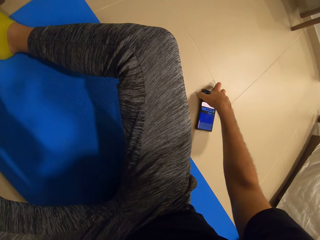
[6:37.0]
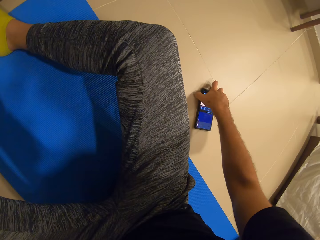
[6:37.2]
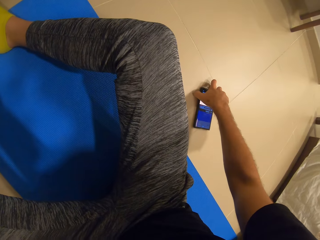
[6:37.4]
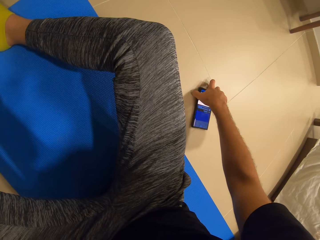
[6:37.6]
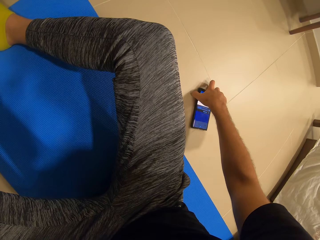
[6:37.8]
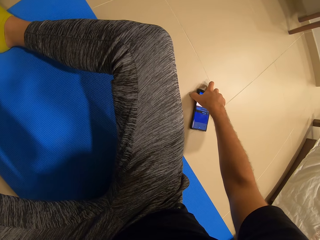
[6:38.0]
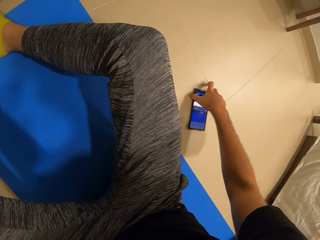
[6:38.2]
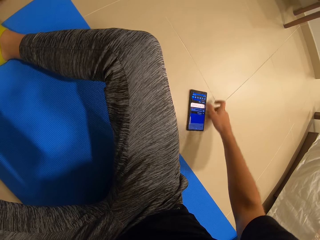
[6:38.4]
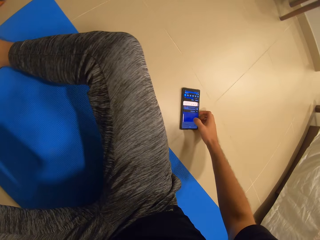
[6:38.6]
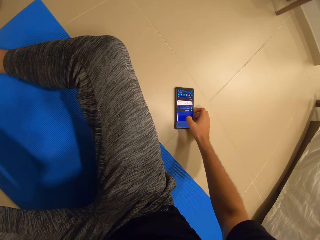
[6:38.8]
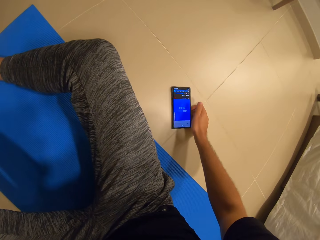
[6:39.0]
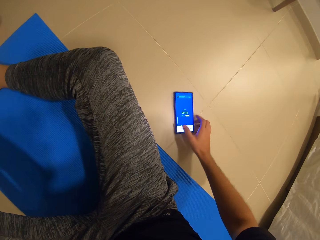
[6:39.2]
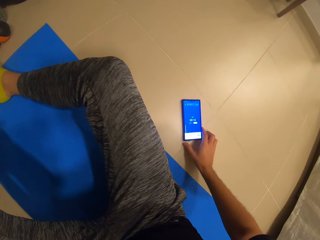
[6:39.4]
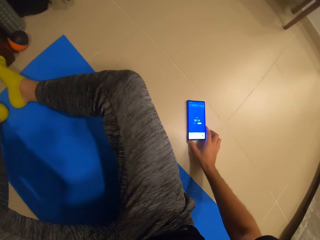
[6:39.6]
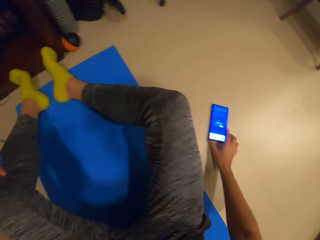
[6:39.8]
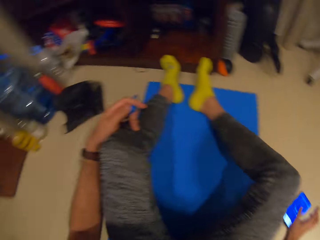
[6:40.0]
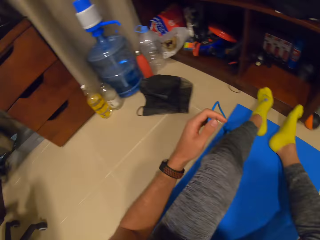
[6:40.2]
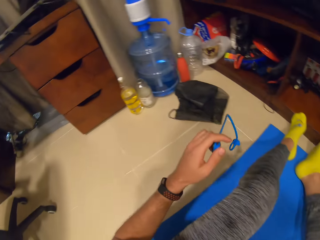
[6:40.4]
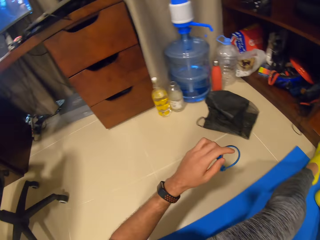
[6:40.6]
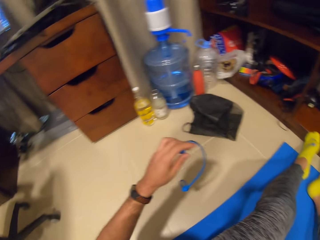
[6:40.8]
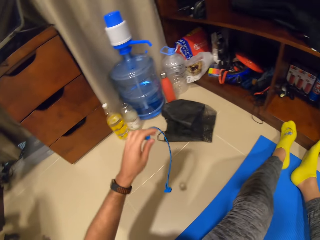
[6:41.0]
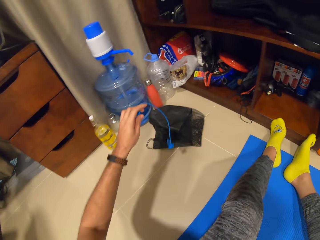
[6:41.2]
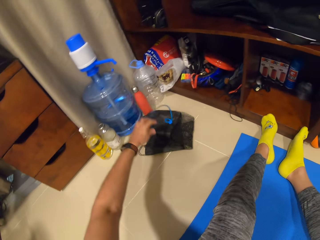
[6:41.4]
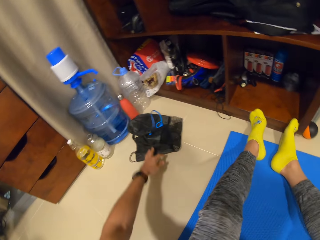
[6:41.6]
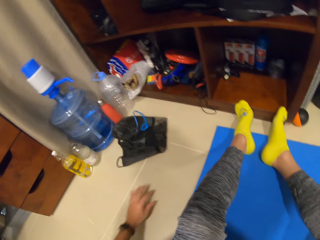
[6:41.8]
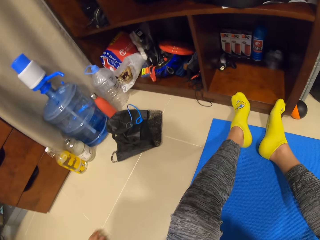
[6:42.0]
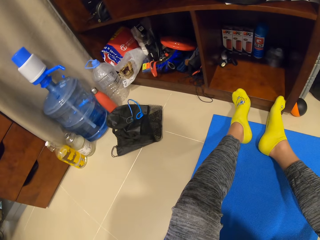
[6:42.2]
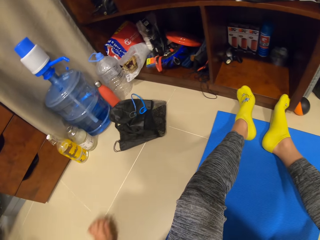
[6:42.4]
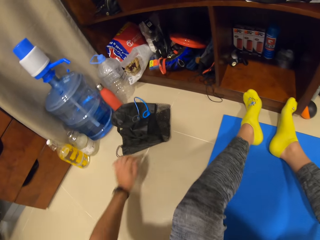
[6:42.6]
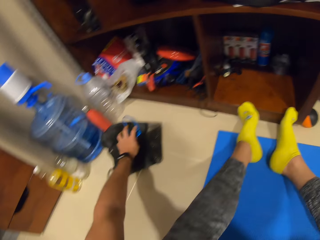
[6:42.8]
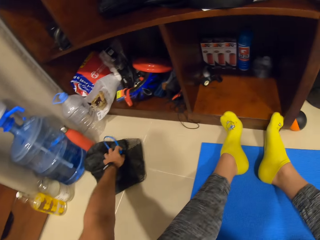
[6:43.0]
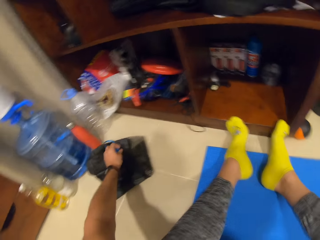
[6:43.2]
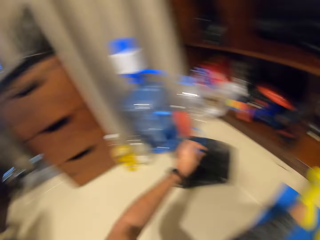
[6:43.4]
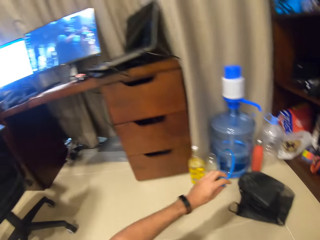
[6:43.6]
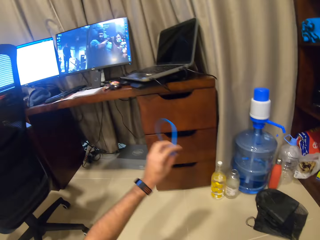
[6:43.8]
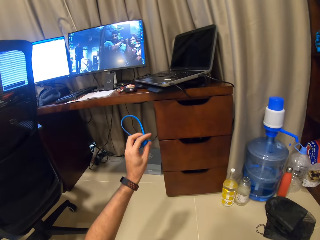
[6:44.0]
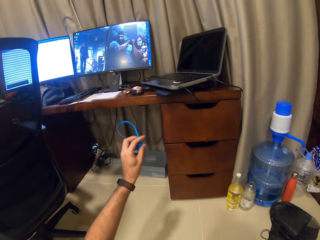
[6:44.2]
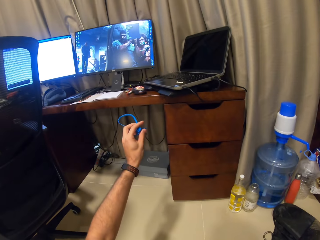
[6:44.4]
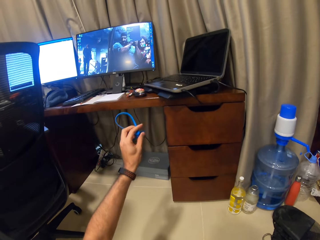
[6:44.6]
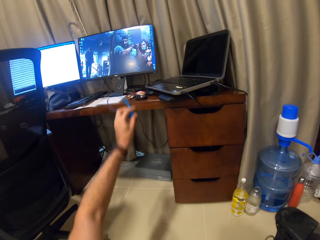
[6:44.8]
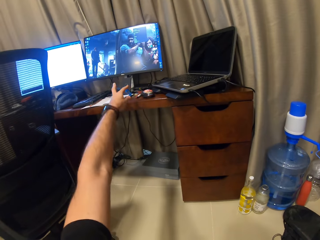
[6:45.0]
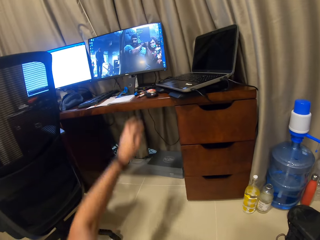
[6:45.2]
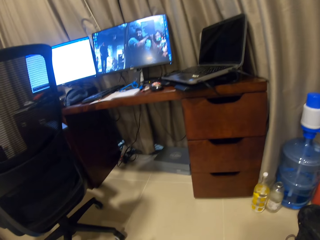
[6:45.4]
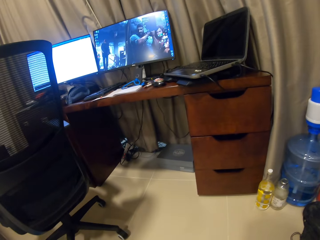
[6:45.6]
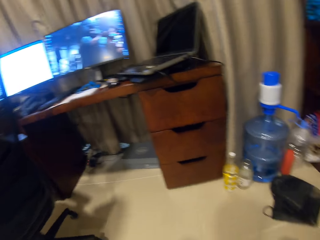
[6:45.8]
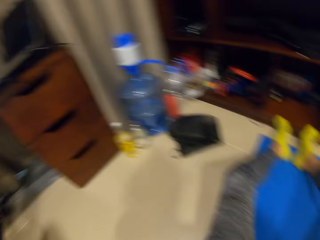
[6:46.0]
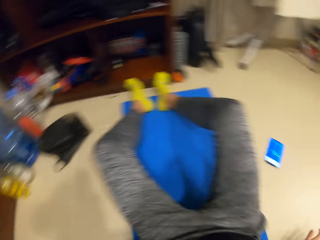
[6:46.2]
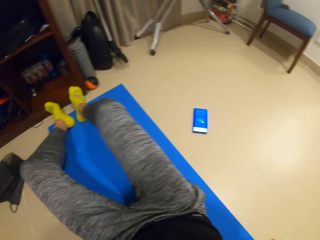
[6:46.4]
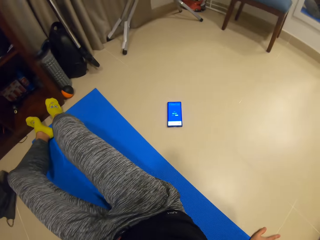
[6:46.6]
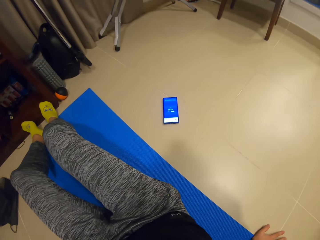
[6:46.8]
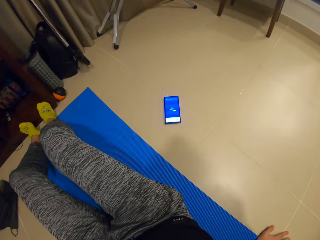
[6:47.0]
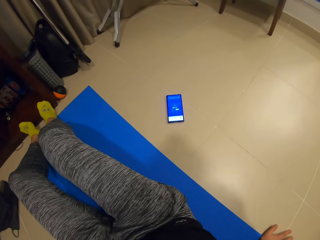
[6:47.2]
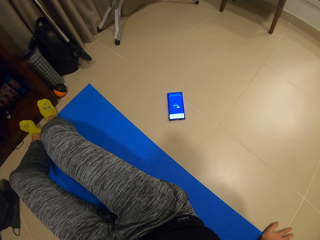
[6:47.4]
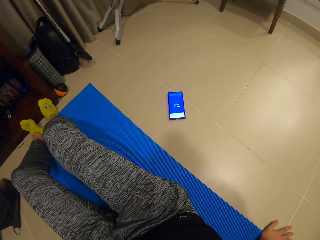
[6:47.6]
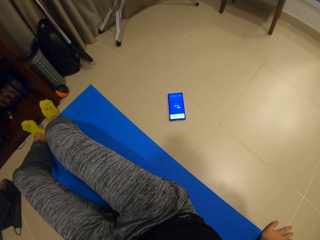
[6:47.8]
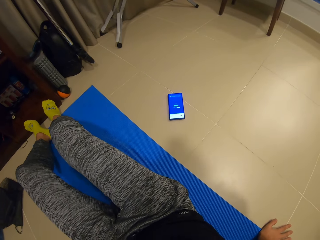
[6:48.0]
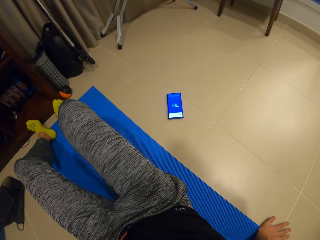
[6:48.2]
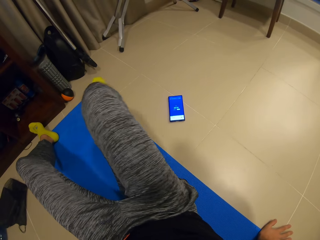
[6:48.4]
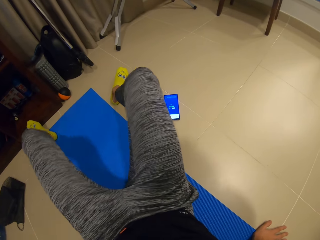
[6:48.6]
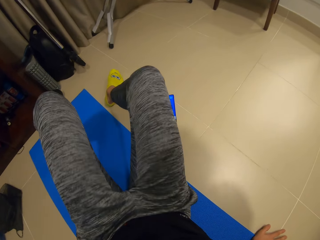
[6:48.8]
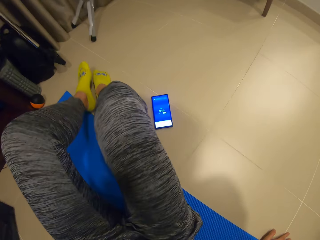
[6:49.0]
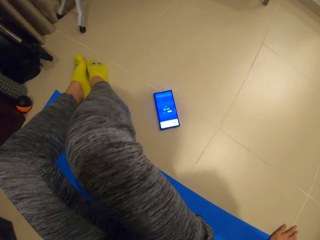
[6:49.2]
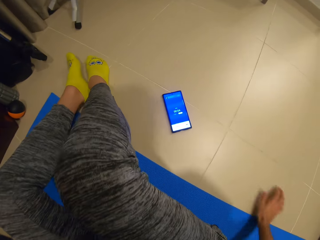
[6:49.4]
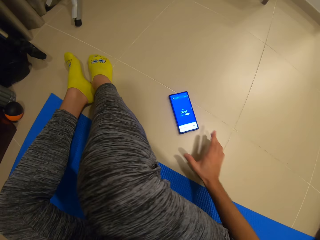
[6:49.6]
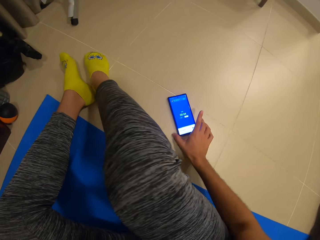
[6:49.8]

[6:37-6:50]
The camera wearer moves the phone on the floor with his right hand. He turns around. He holds earphones. He drops an earphone on a bag with his left hand. He looks around. He picks up the earphone on the bag with his left hand. He throws the earphone on a table with his left hand. He looks around. He puts the earphones on the table. He looks around. He moves his leg. He looks around. He moves around the gym mat.

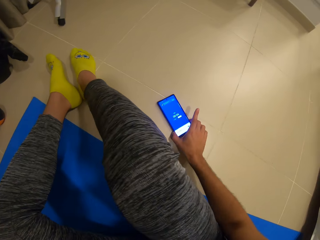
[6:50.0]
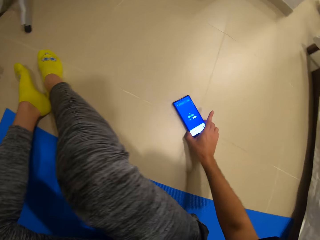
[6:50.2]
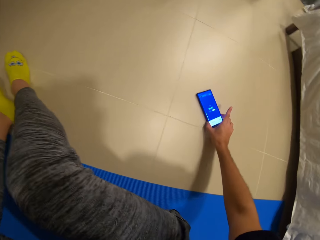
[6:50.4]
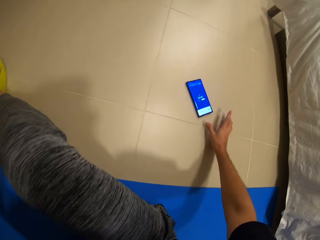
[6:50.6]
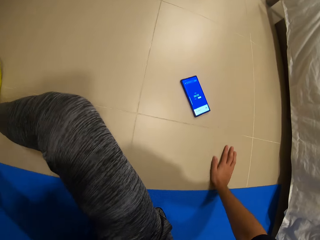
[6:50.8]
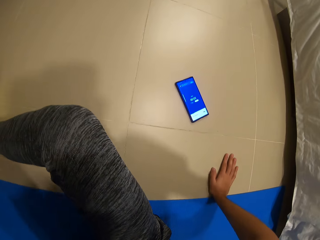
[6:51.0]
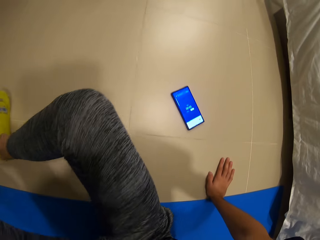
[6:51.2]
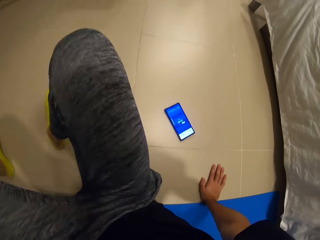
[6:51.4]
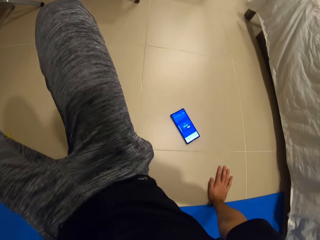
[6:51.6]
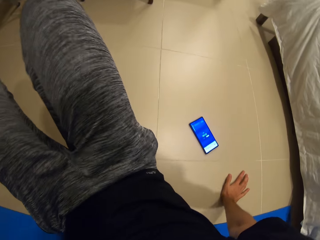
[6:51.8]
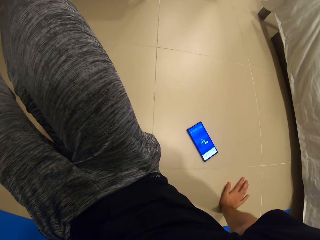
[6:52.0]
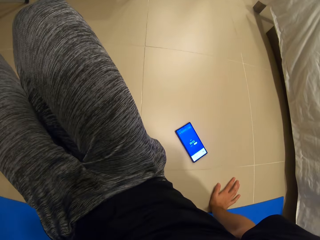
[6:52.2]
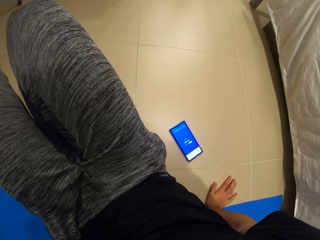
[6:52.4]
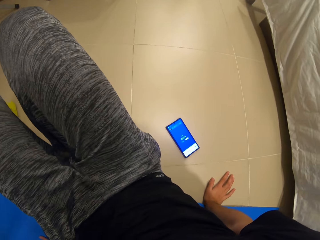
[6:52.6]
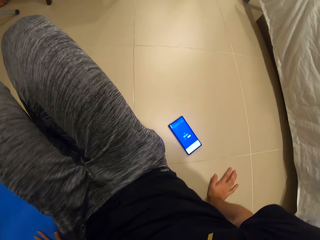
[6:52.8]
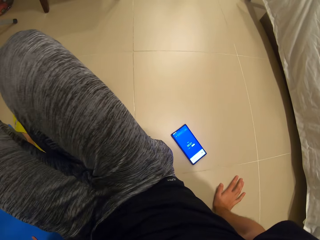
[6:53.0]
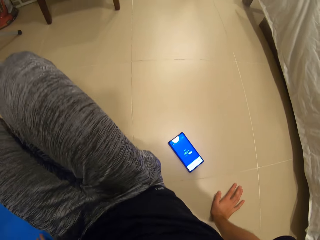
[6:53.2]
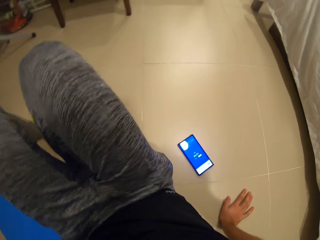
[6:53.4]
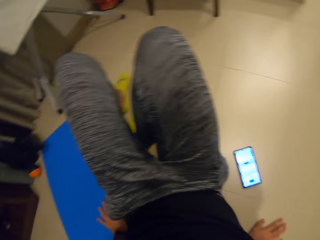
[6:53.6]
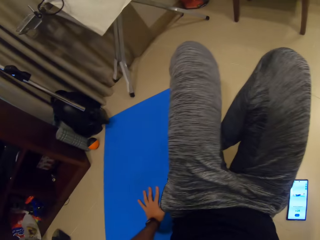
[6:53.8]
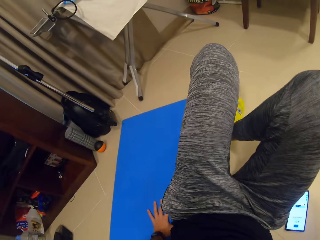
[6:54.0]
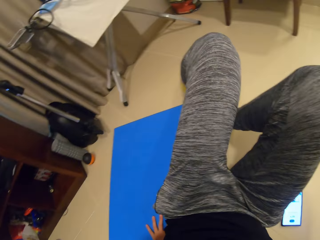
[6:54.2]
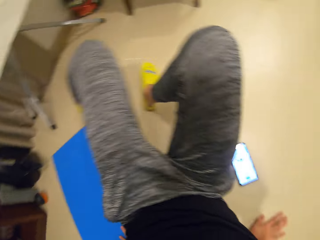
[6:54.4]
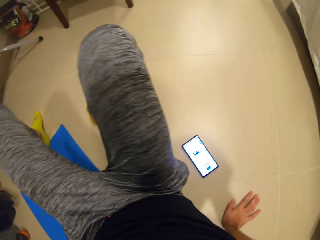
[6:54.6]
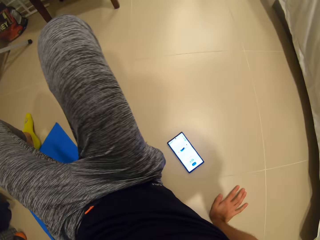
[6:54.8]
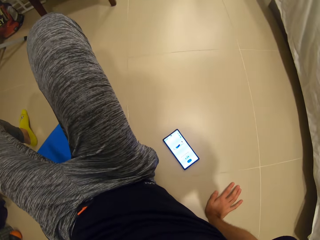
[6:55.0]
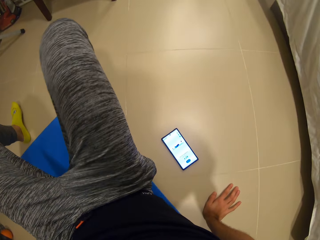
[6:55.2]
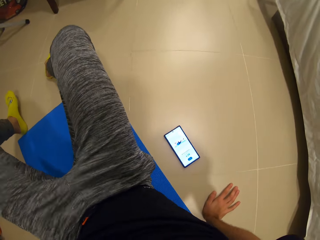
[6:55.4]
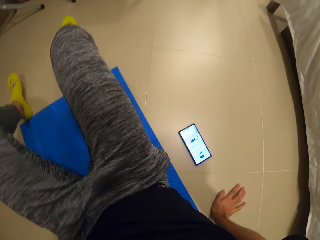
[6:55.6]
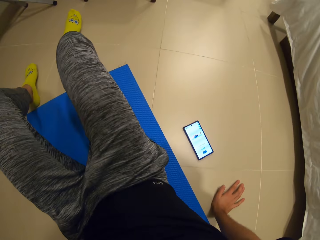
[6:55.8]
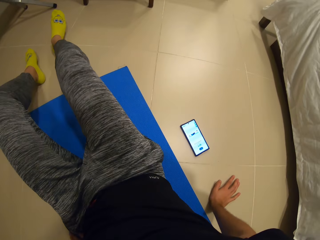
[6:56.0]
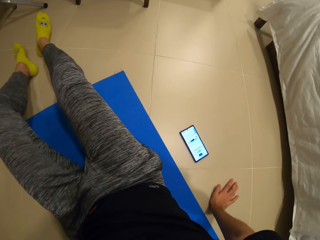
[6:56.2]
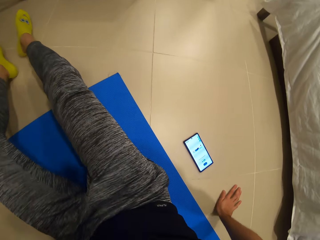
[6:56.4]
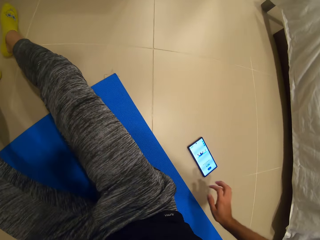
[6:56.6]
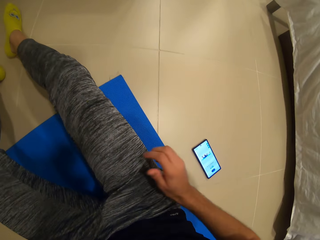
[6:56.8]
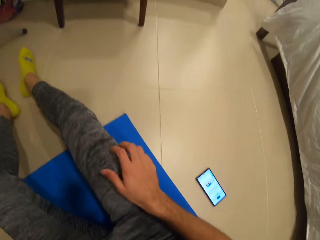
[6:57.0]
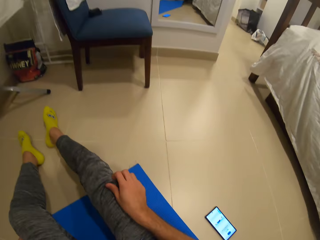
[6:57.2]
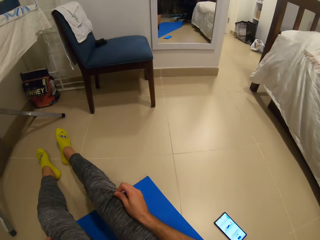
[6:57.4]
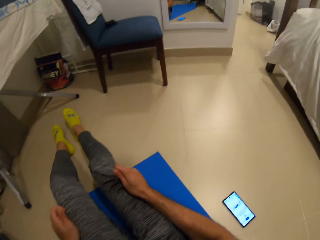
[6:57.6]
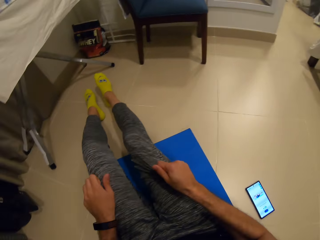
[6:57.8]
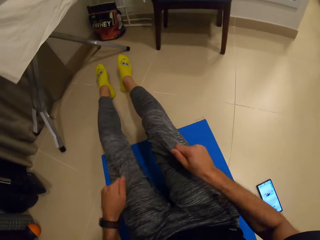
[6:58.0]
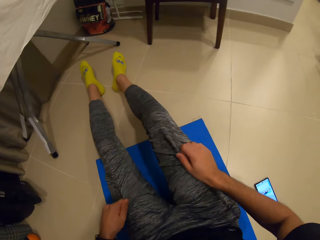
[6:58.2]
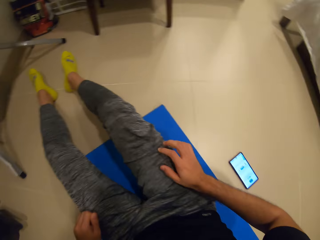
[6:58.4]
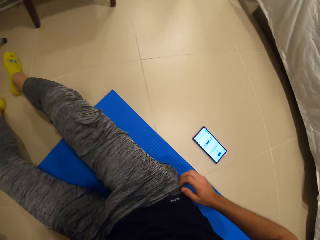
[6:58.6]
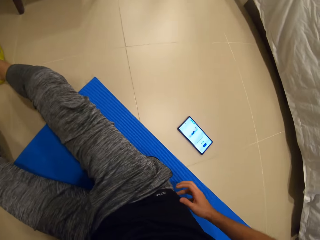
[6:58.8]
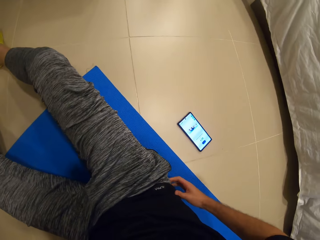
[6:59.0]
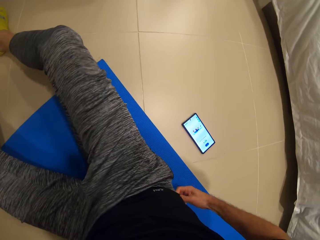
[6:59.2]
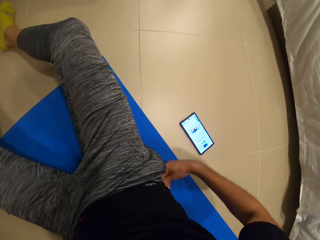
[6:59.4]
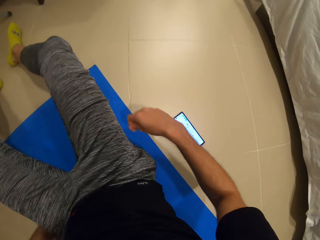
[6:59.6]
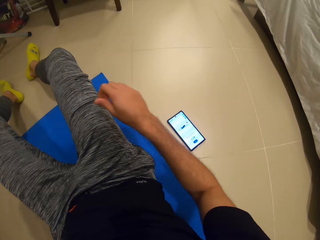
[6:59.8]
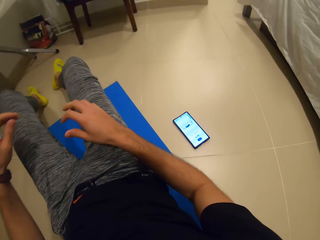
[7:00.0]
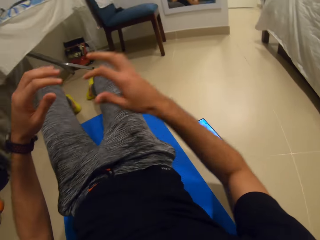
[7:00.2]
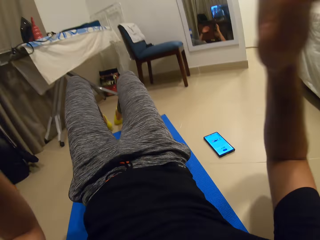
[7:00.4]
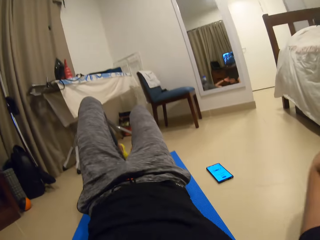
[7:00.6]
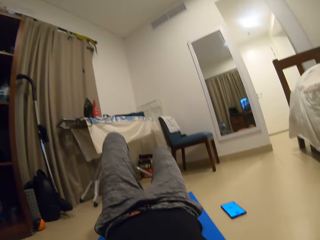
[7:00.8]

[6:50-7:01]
The camera wearer moves the phone on the floor with his right hand. He adjusts an exercise mat on the floor with his body. He moves around the gym mat. He relaxes on the gym mat. He pulls his pants. He pulls his pant waist. He lifts his hands upwards.
